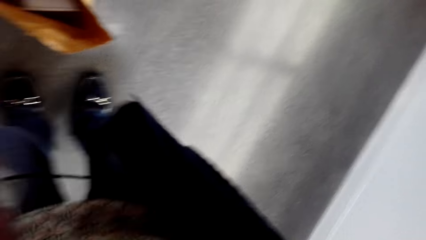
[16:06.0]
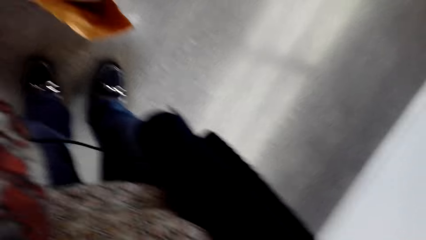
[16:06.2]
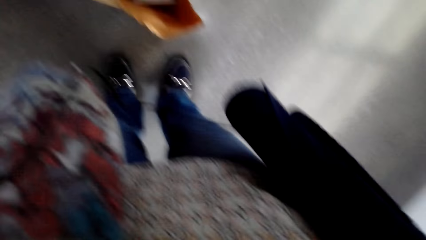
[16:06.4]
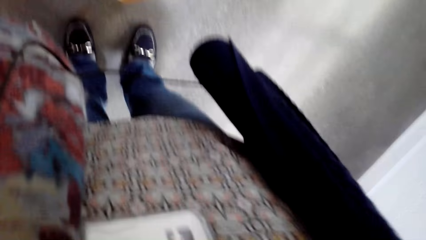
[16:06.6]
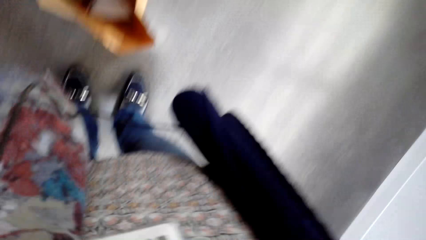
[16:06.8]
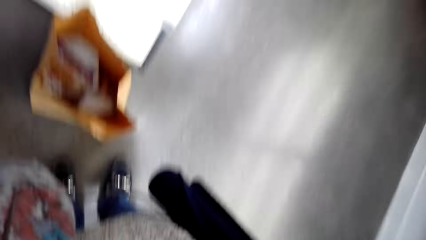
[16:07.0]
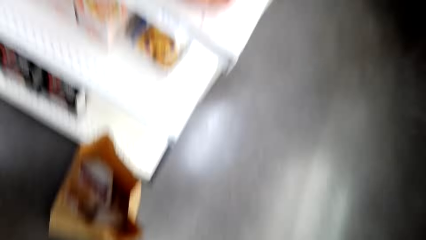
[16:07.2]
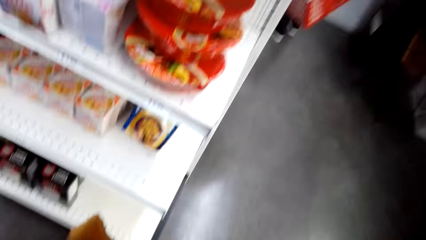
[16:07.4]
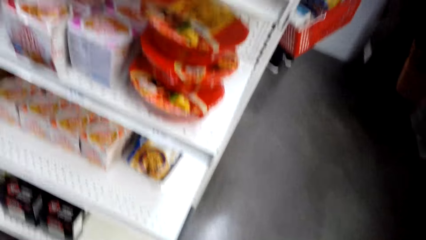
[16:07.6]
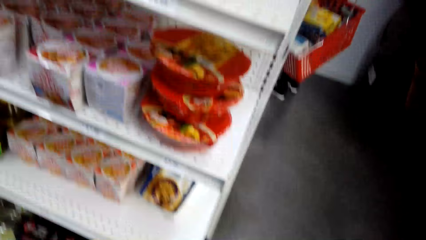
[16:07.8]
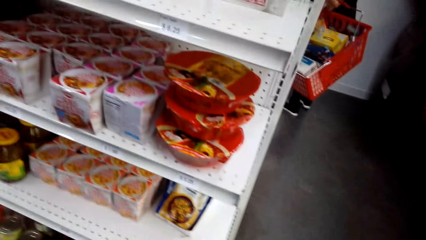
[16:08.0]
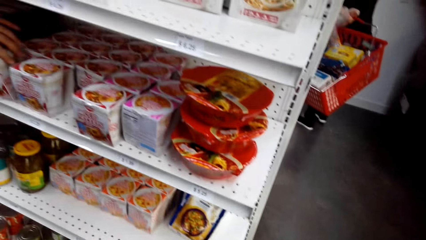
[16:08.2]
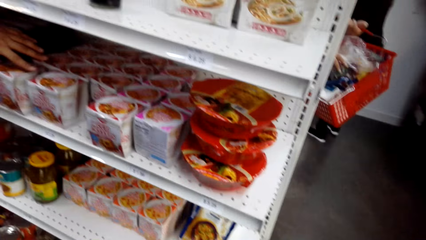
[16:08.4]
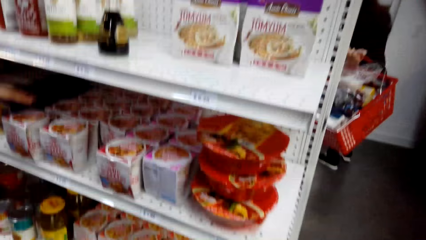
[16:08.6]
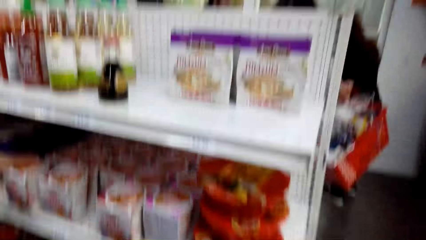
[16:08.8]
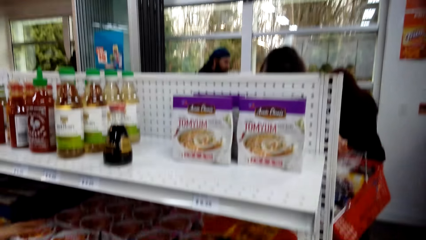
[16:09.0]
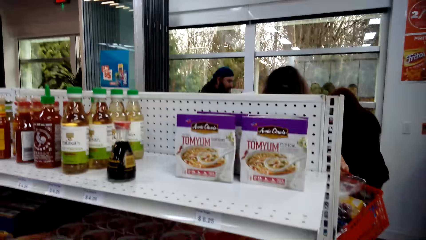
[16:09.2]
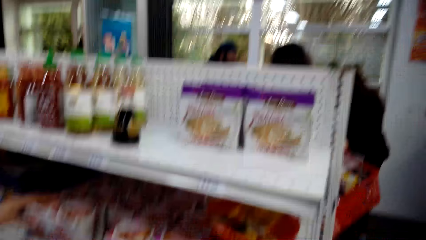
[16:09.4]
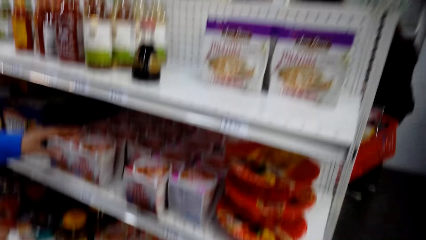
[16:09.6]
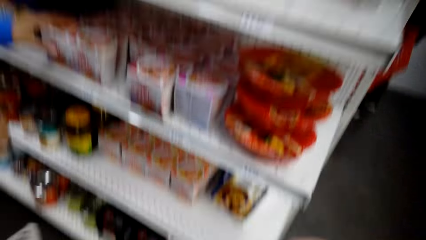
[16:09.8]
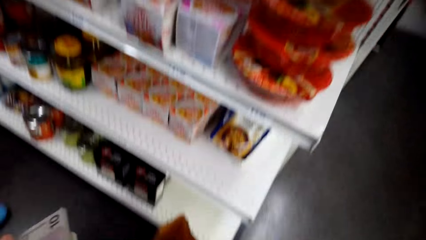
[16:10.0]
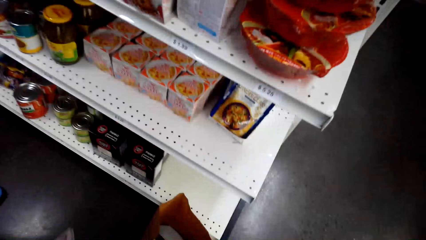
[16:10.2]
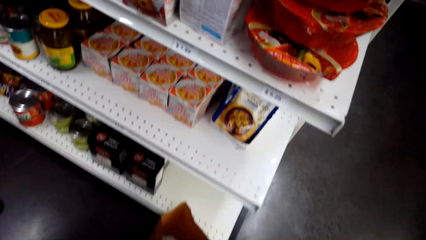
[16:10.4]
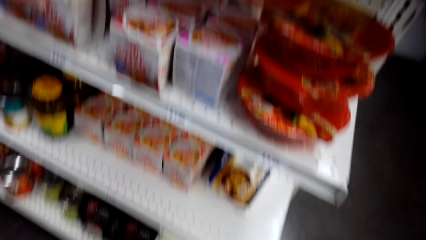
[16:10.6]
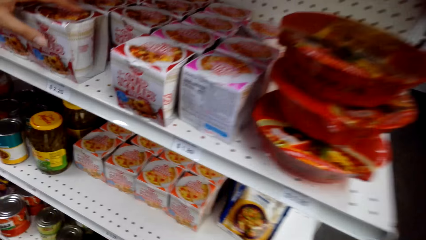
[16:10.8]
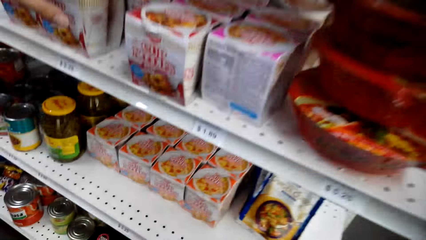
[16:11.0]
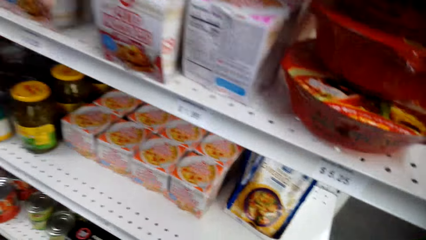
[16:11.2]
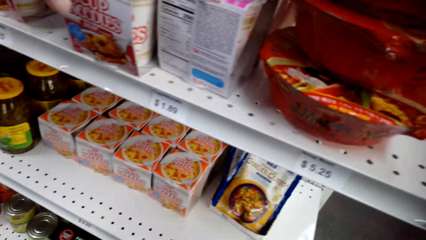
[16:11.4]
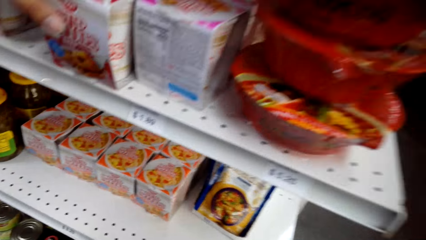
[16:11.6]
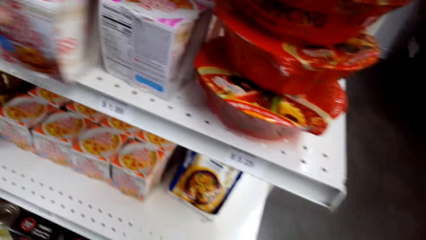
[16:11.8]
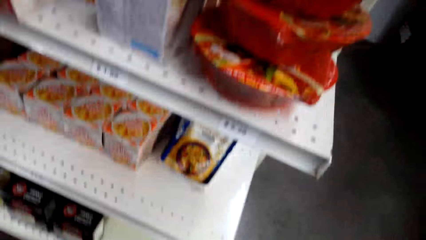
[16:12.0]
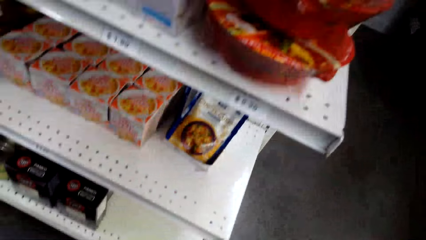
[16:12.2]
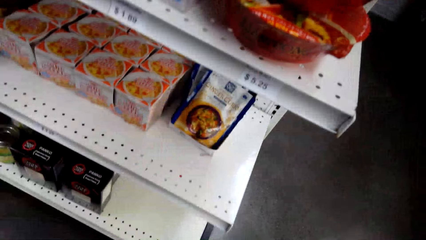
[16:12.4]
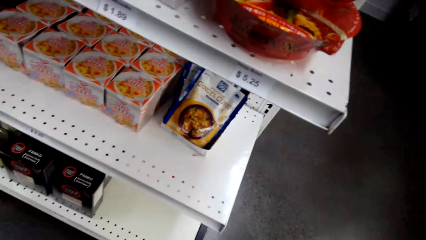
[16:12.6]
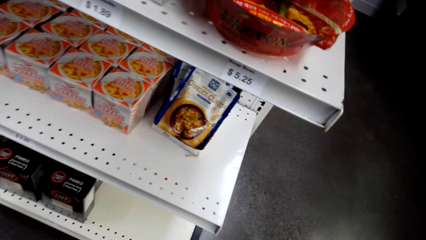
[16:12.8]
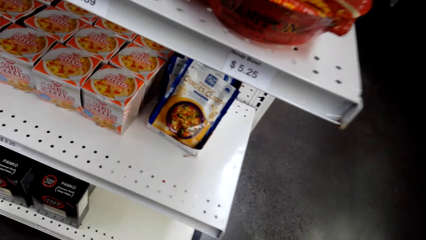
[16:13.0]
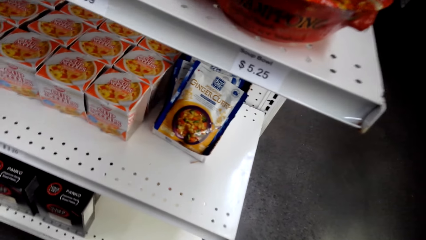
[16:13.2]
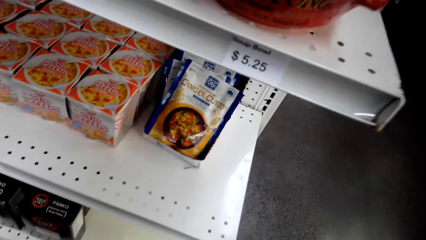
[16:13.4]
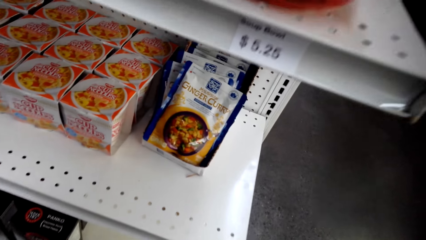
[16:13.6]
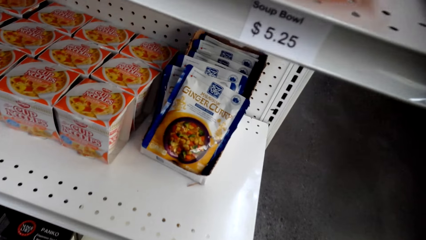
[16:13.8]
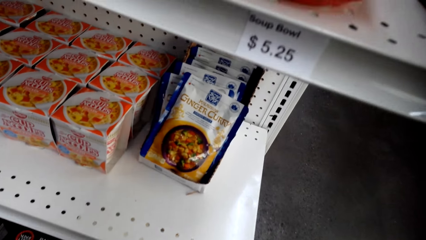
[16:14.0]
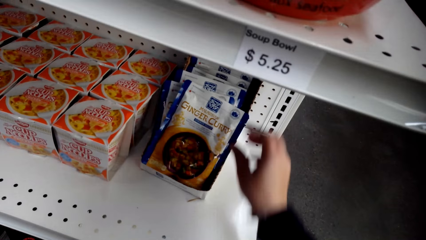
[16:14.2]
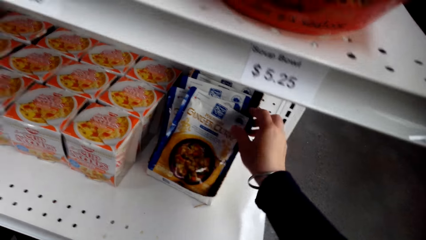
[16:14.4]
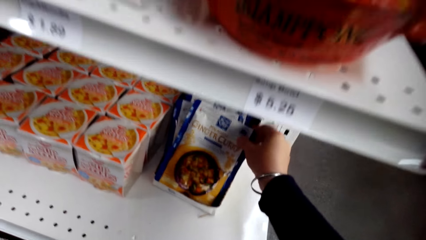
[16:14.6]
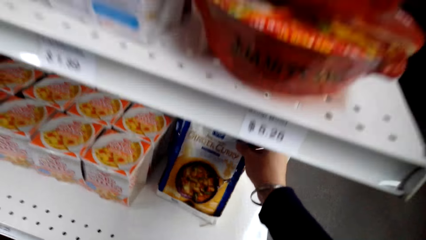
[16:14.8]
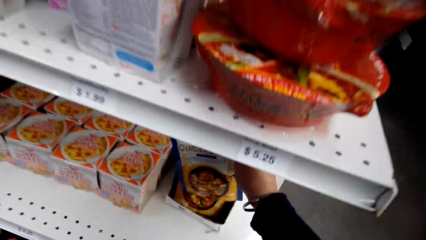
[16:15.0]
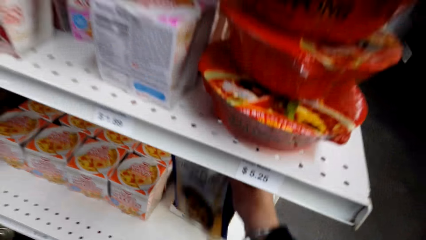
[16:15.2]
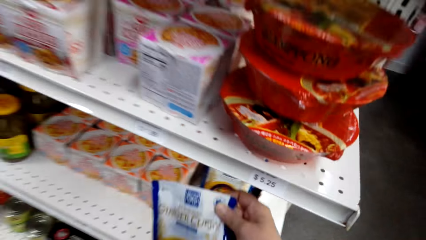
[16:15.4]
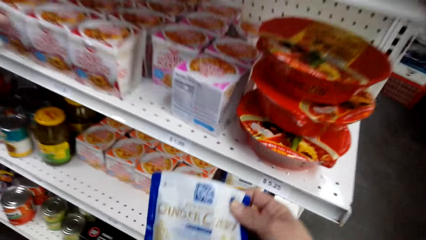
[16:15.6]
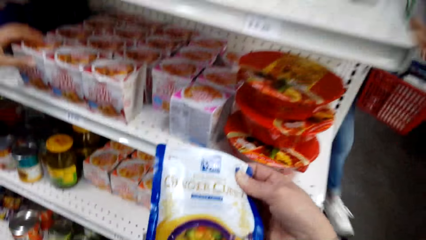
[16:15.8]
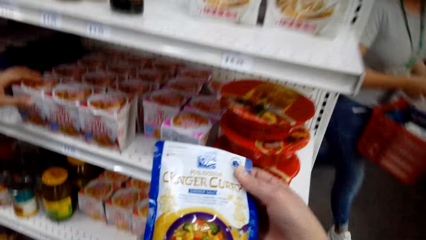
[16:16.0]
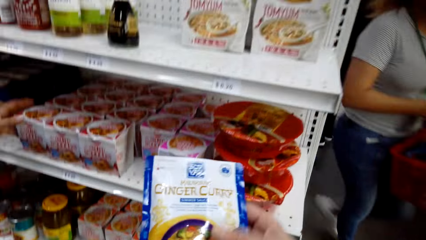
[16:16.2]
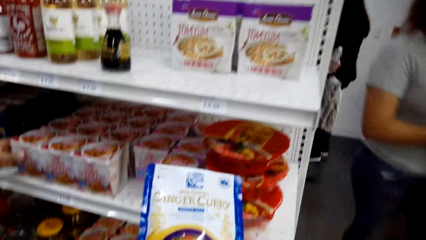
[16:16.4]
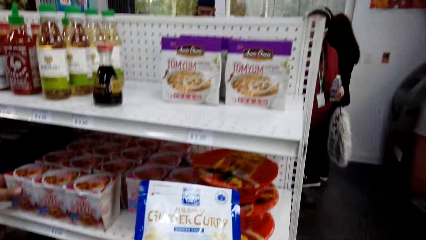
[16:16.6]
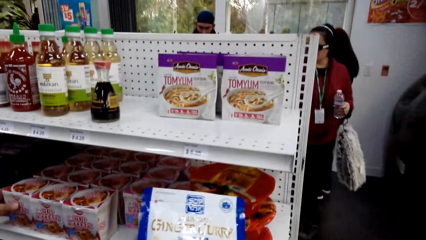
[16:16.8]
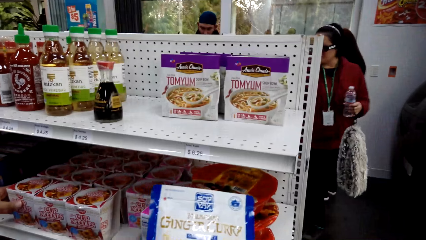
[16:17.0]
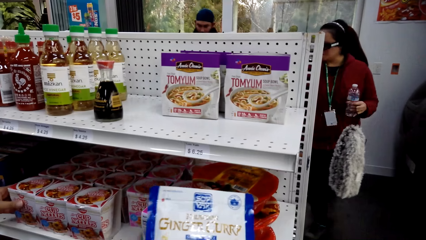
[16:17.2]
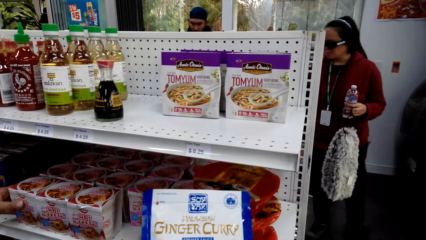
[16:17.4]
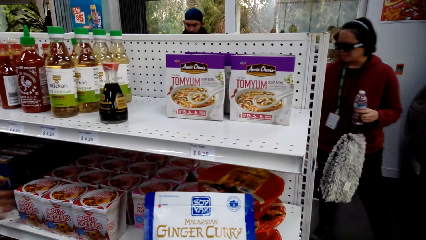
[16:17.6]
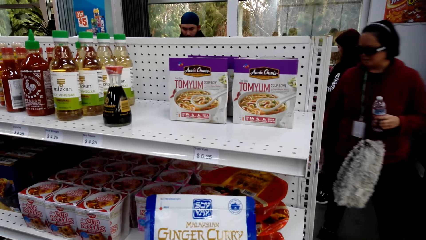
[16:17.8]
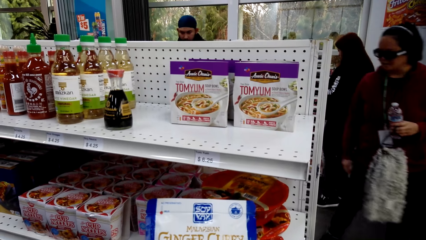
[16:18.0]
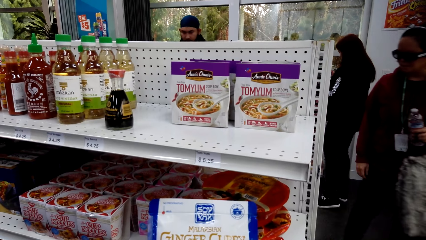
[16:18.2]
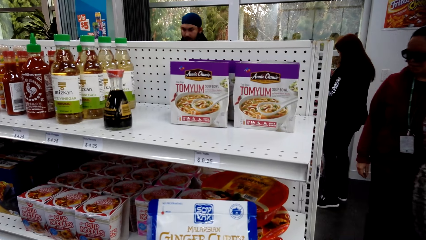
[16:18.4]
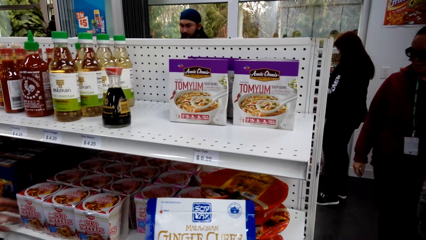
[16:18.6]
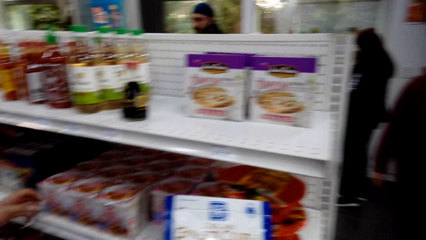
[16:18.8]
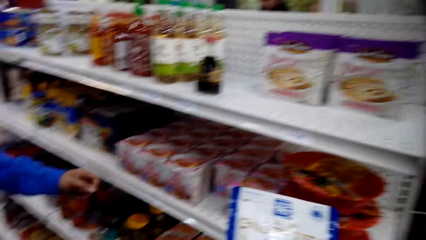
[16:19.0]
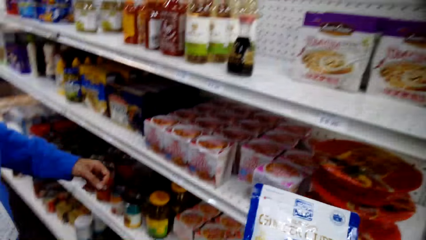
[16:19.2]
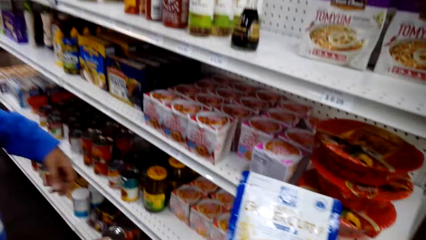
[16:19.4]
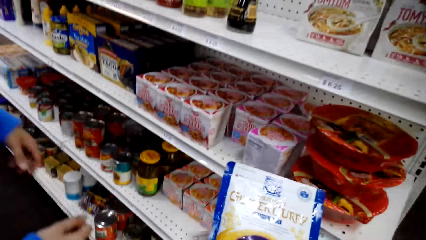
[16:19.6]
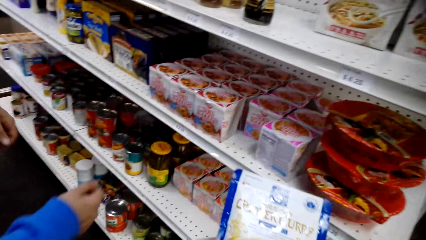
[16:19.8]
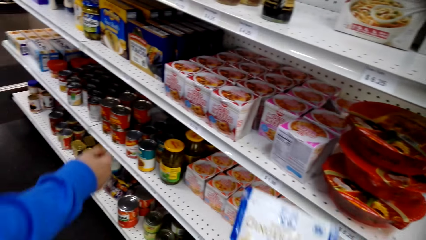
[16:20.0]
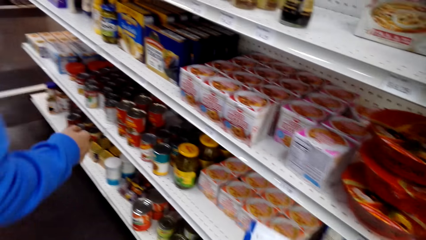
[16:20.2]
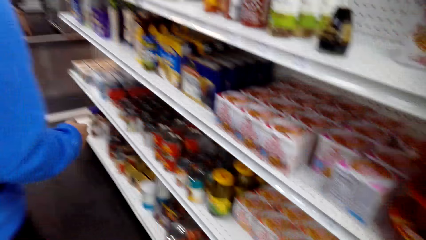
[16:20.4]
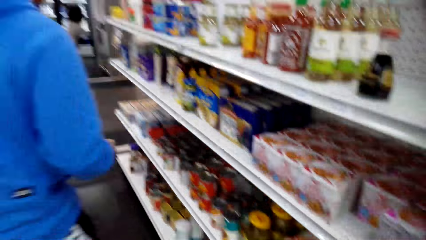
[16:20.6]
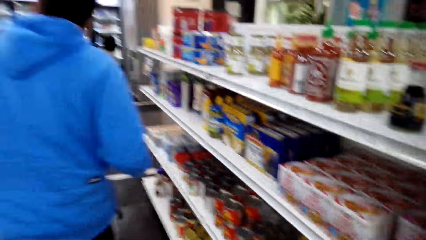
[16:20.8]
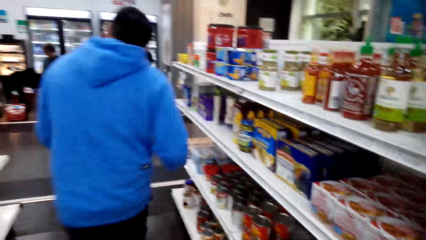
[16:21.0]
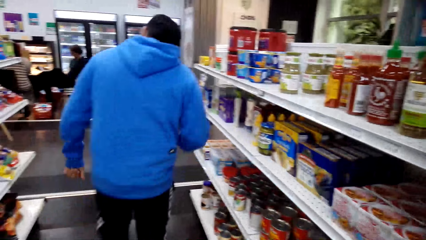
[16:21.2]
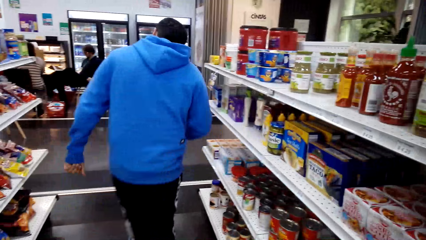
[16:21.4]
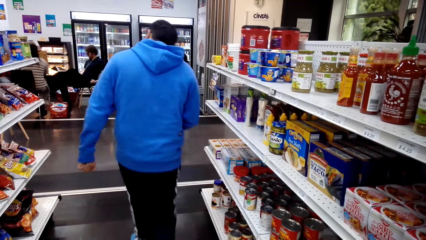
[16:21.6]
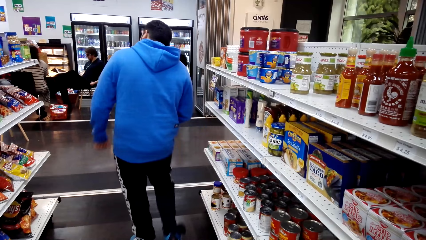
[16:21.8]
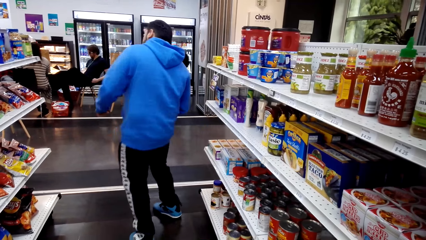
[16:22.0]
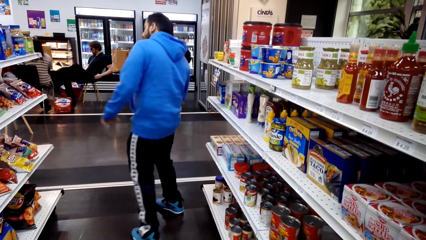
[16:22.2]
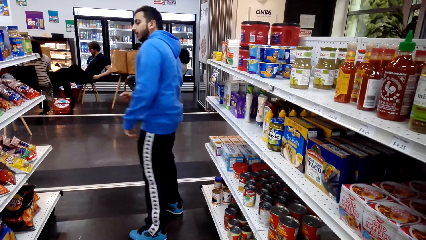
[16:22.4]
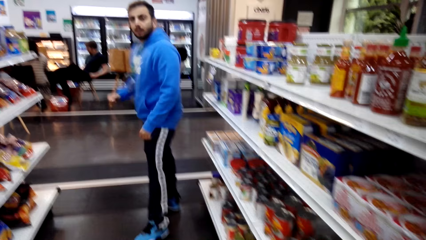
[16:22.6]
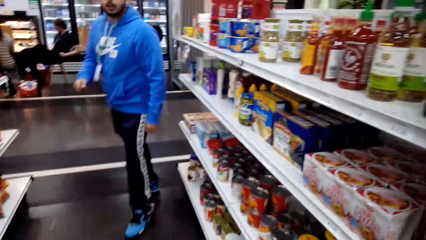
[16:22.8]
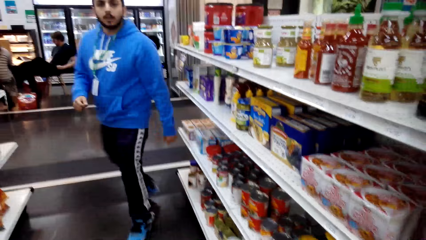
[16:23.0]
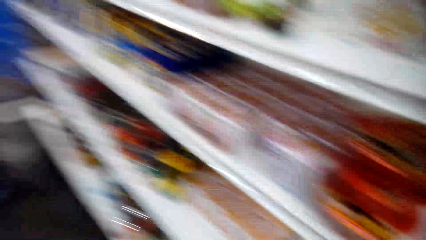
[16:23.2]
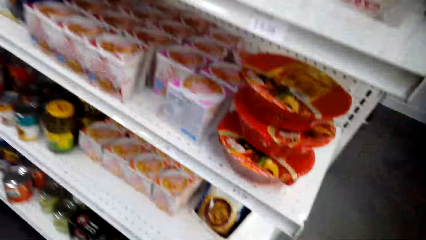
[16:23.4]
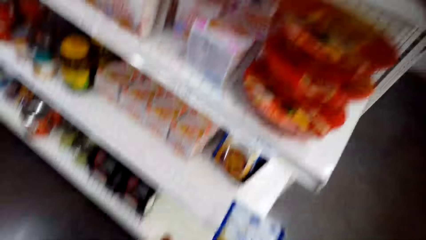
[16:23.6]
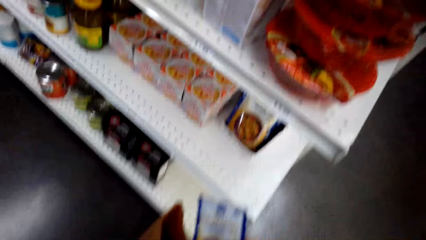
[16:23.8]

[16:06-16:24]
The camera wearer puts the khaki bag on the floor. They adjust their camera. They pick up a packet of ginger curry from the shelf. They look at the ginger curry. A person moves around.
